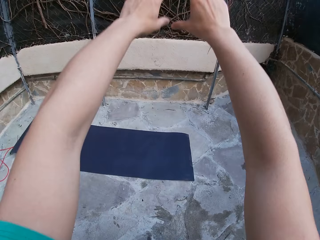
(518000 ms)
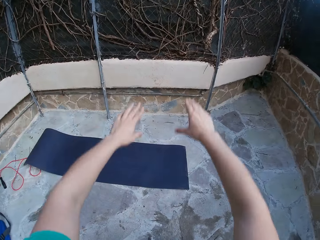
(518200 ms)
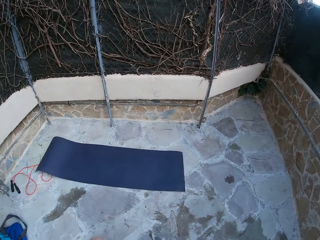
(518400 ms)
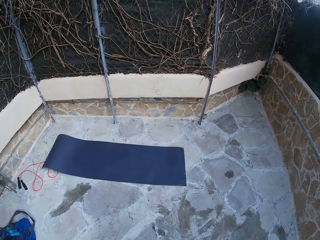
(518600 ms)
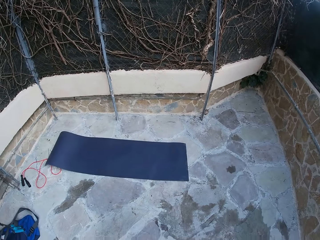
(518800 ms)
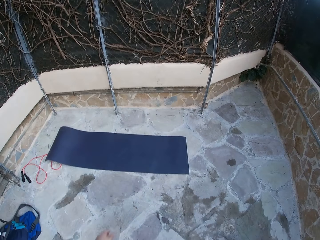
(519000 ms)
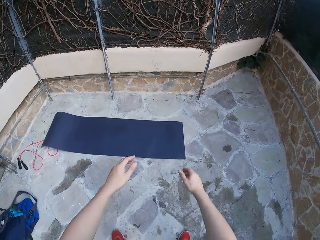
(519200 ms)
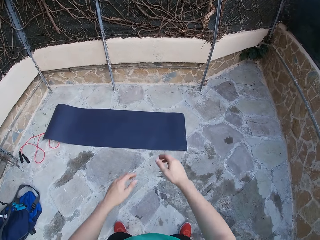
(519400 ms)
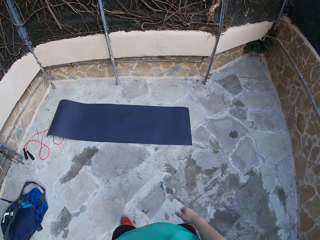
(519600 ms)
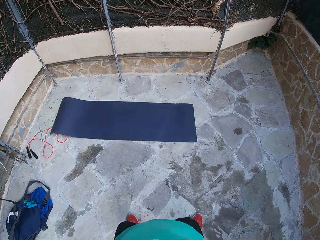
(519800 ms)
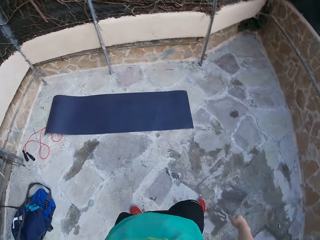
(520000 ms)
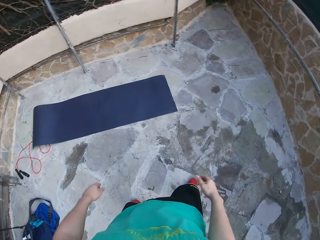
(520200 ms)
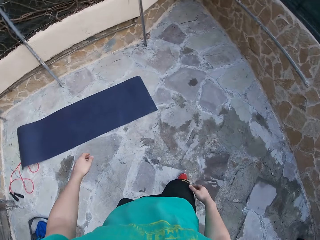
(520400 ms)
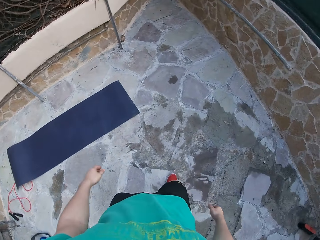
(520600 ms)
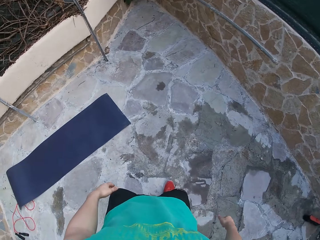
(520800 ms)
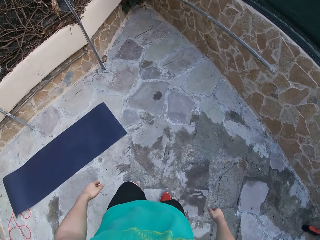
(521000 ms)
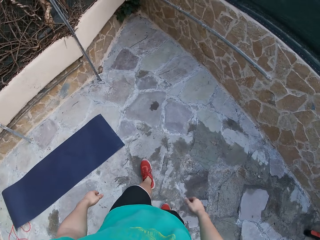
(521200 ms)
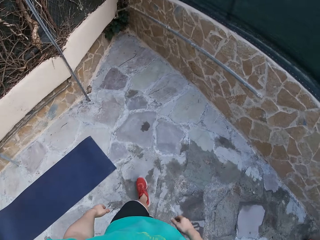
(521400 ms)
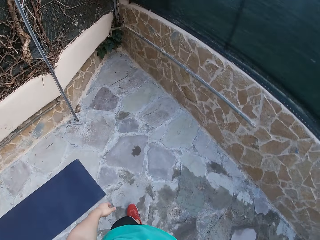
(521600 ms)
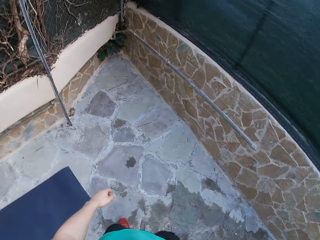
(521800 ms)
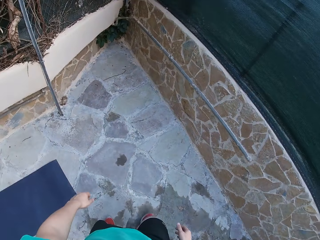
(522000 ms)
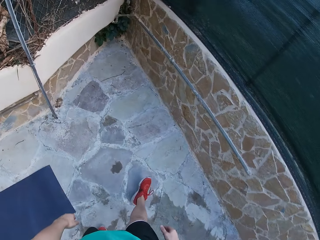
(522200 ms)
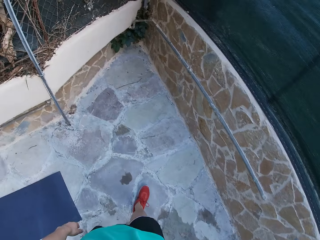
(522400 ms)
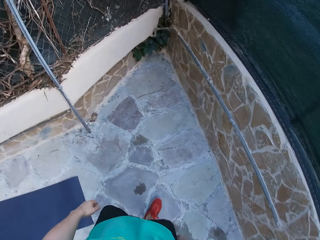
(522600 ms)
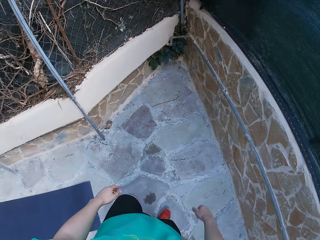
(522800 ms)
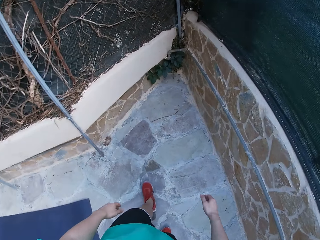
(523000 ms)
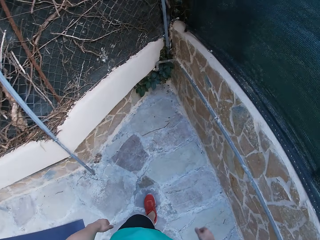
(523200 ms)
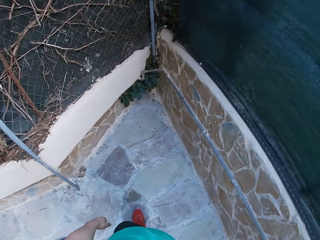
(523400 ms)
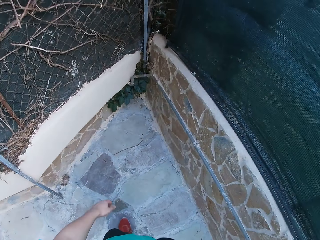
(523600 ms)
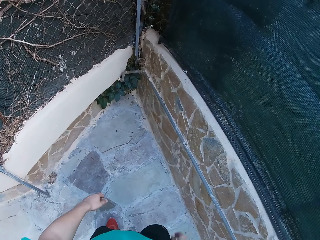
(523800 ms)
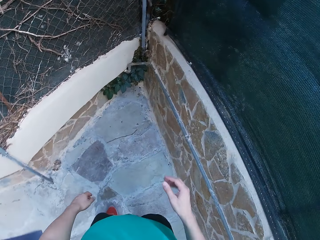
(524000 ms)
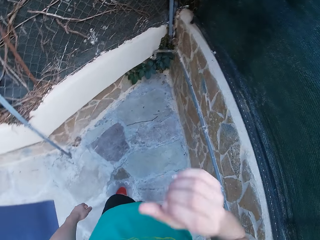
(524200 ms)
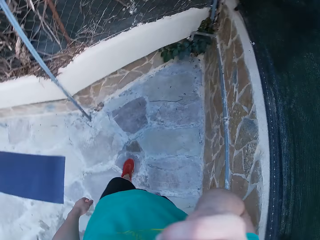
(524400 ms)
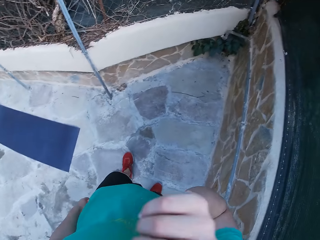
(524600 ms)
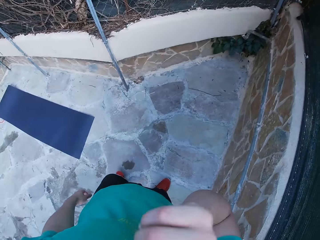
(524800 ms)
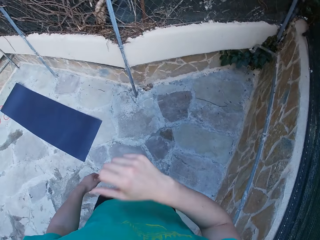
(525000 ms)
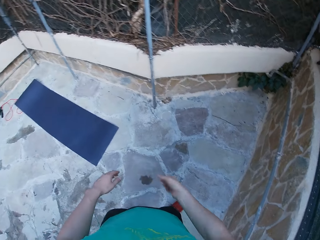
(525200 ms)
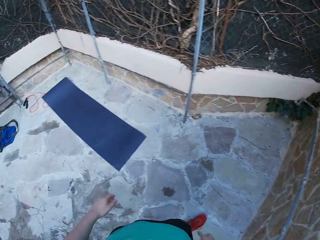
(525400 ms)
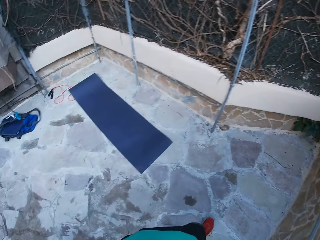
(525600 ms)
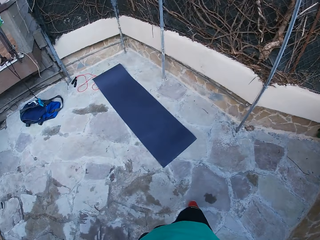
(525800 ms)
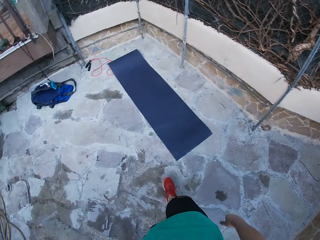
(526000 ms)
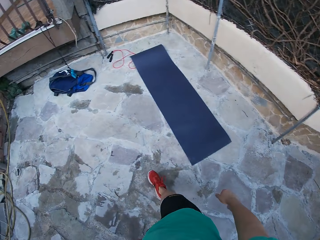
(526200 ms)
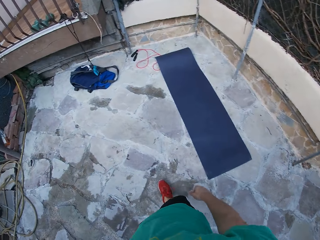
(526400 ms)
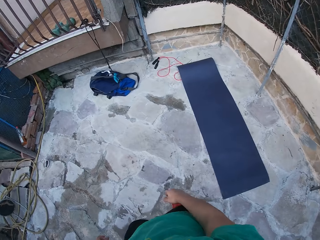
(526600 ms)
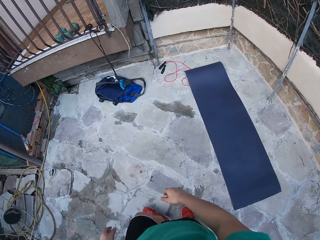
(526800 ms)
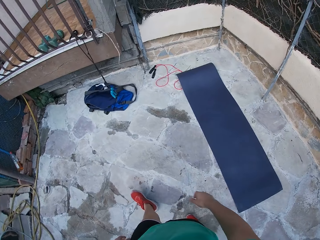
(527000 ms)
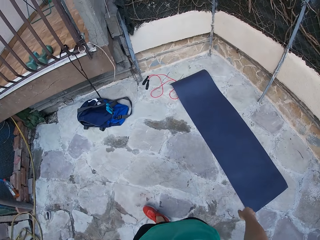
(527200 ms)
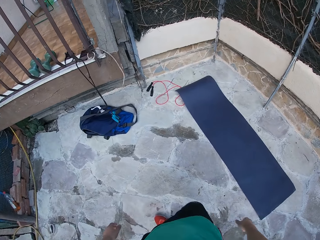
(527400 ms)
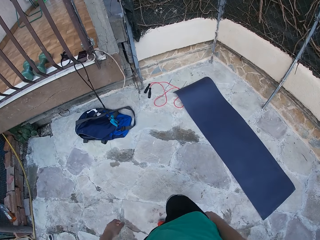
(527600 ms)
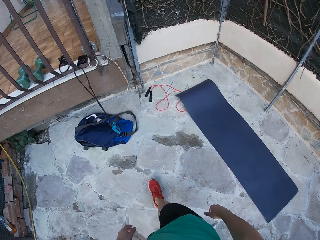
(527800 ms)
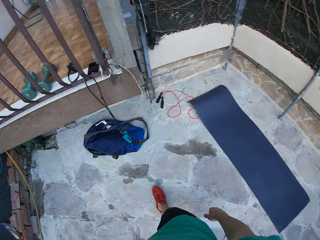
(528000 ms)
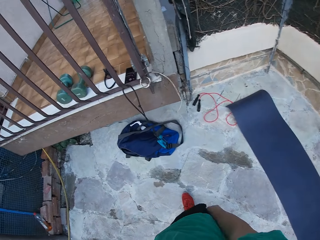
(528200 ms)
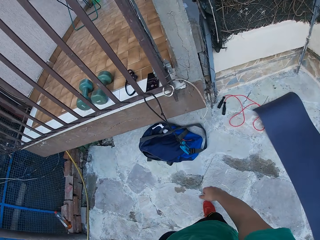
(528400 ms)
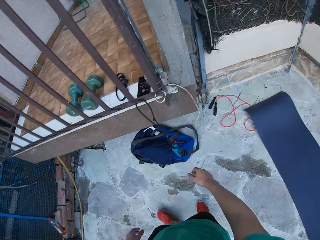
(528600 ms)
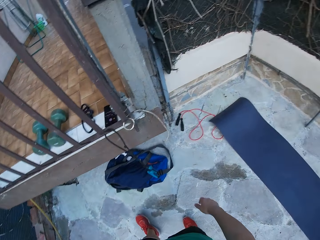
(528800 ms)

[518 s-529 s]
The camera wearer sways his hands. He walks around the field. He scratches his face. He drops his hands.

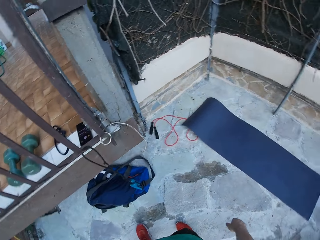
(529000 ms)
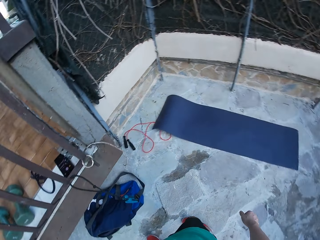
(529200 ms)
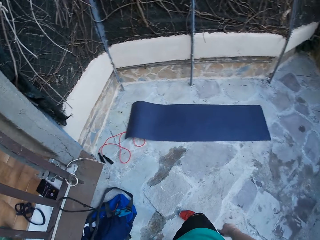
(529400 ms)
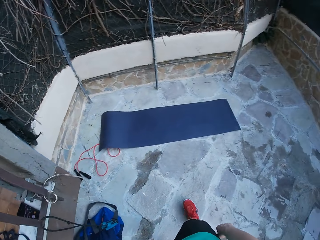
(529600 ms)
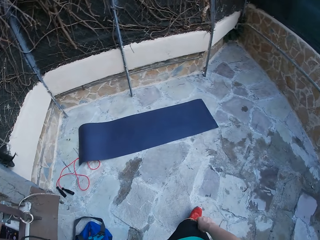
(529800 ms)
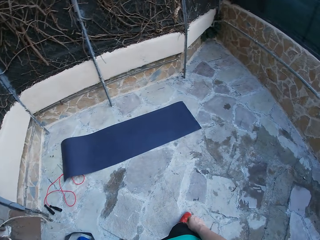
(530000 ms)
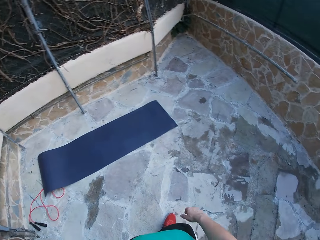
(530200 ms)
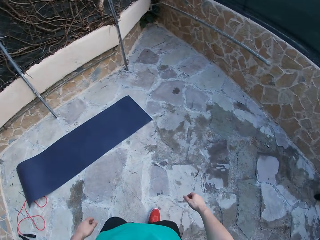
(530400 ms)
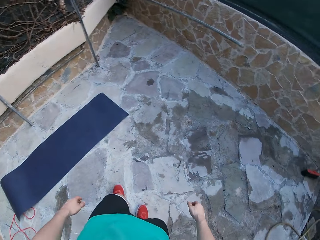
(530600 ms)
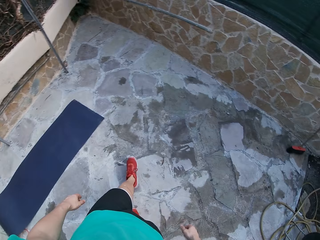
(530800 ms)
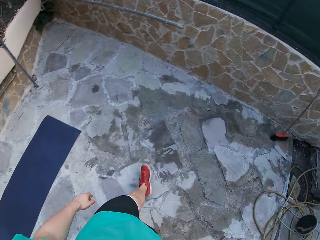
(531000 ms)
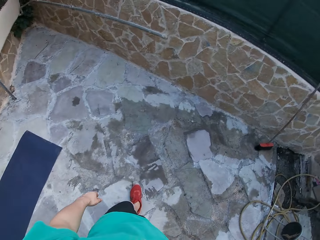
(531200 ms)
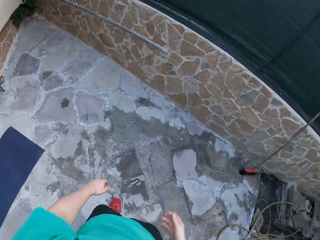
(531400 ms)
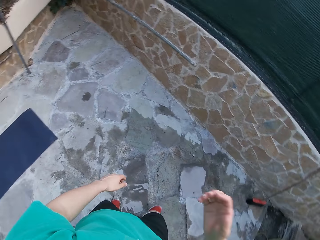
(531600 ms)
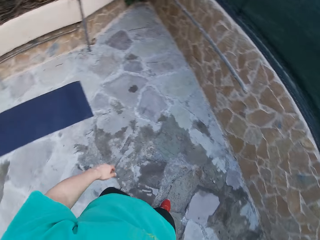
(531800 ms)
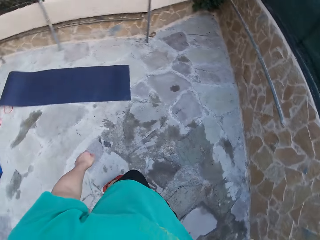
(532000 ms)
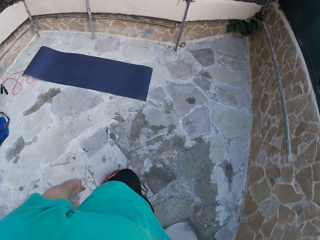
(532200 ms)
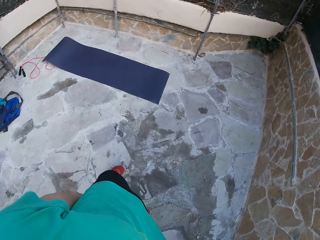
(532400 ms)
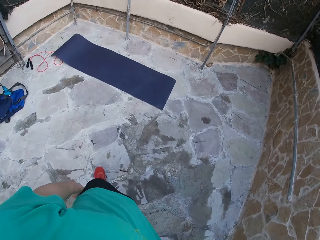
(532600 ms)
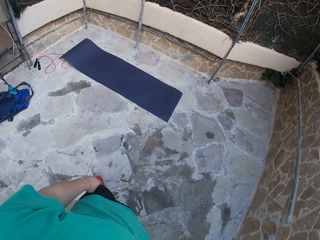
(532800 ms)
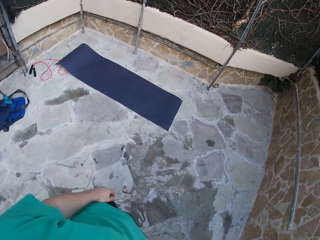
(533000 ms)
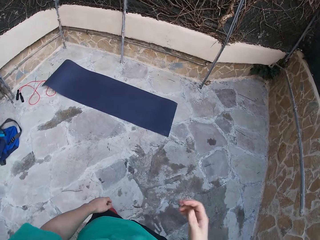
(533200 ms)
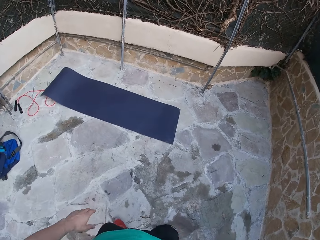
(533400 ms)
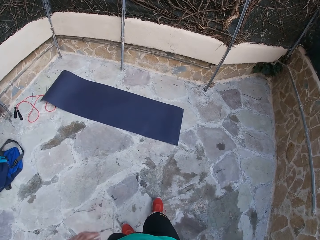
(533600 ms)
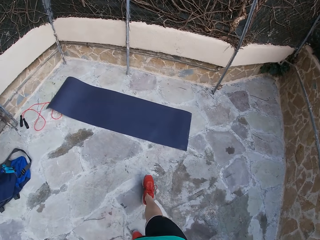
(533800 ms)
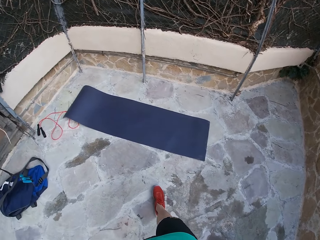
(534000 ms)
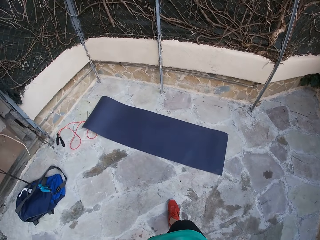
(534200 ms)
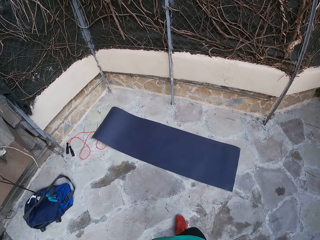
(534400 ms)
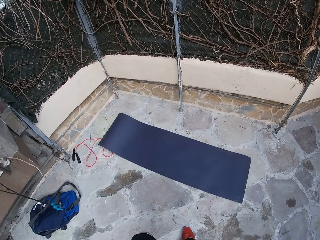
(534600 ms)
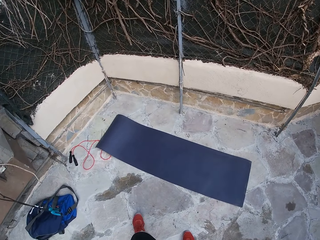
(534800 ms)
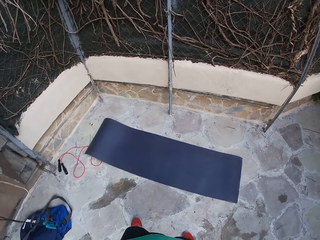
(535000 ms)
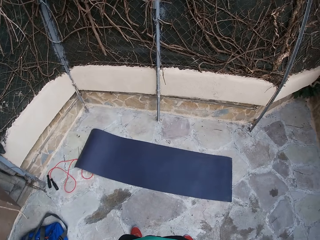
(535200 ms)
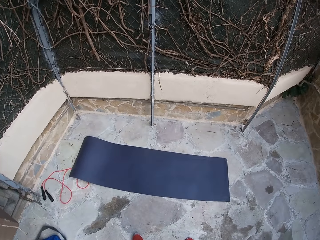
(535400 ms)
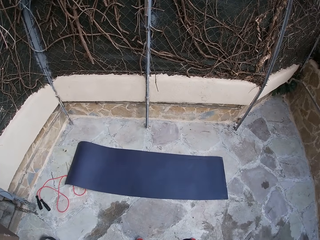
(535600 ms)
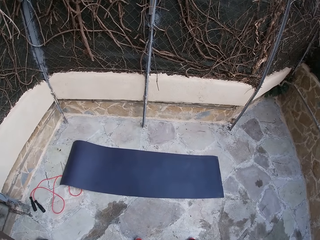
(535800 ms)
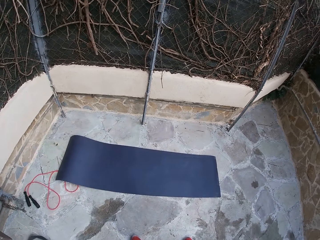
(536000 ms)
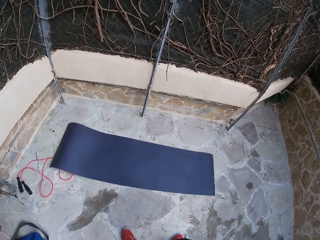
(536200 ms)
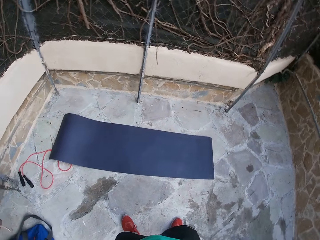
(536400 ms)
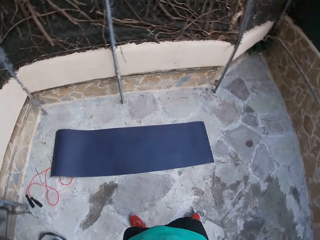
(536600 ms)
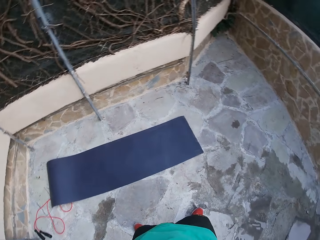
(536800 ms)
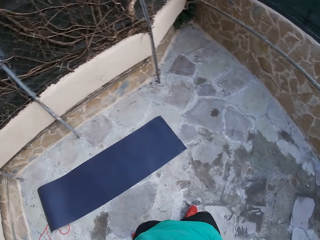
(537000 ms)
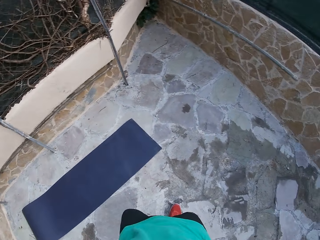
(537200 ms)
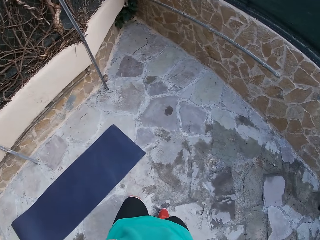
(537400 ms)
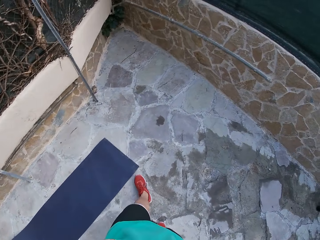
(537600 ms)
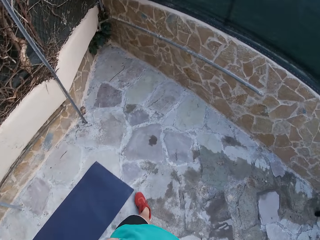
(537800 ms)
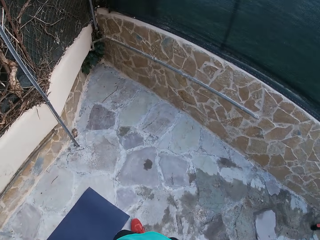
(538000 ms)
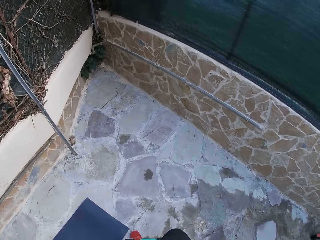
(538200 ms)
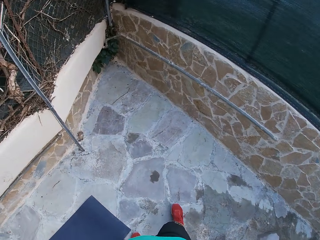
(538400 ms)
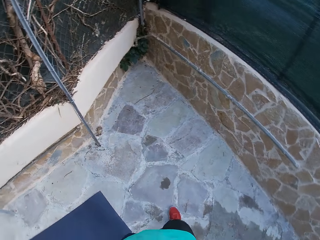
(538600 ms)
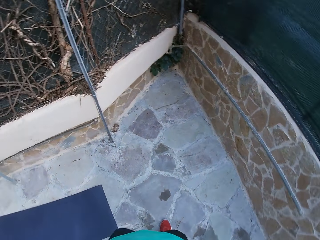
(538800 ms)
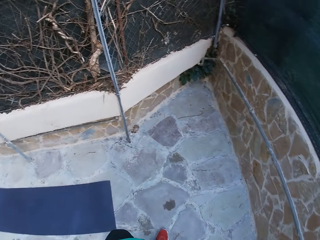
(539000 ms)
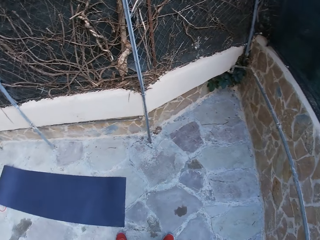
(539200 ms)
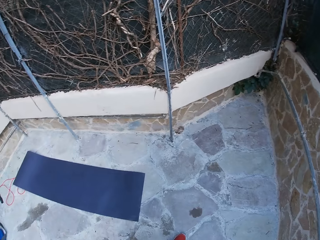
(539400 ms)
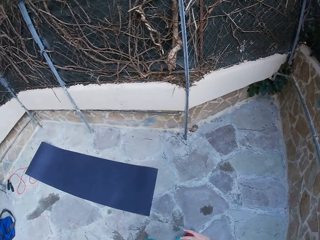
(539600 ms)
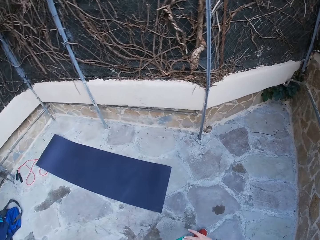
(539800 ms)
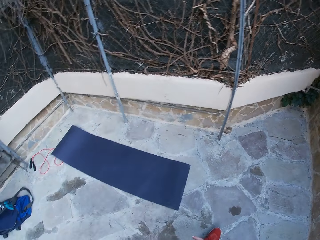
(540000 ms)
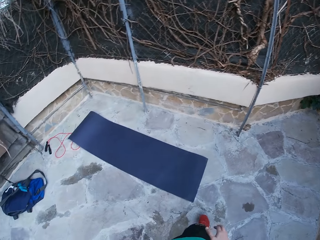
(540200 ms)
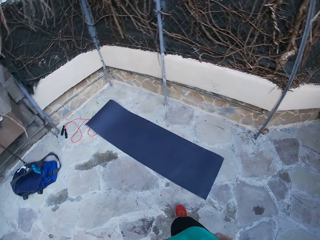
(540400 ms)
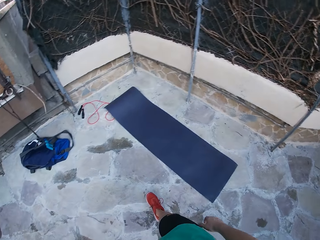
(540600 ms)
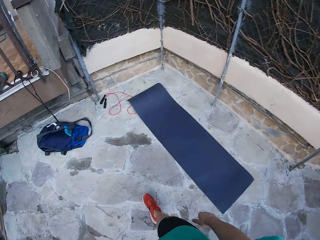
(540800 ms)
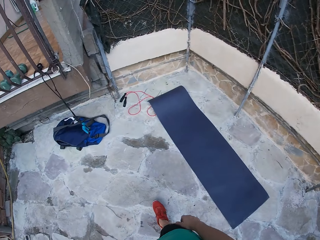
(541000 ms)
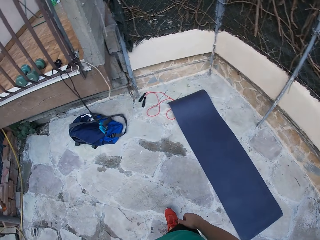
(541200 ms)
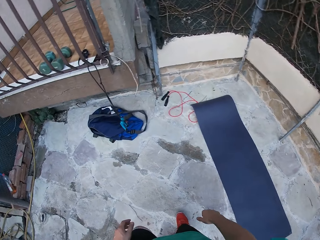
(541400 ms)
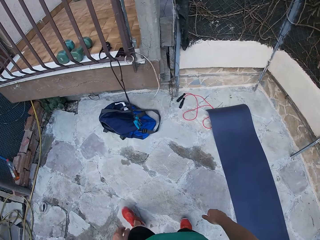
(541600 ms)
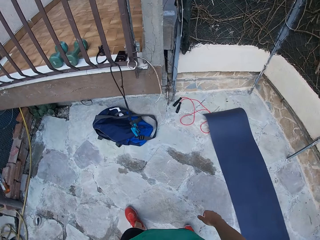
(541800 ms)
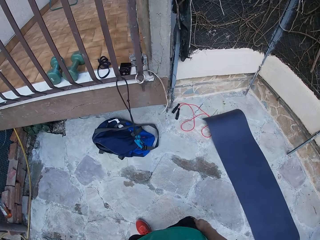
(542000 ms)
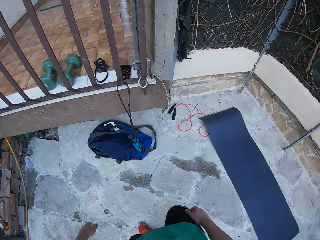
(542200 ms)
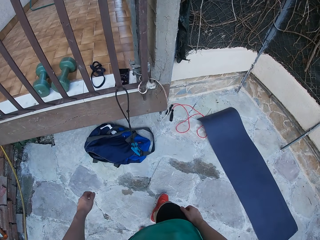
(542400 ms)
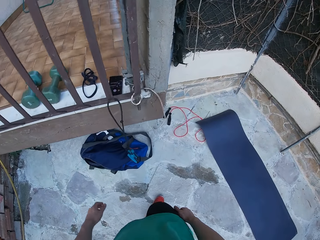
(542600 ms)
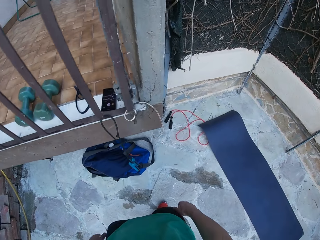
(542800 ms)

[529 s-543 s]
The camera wearer adjusts his camera.
